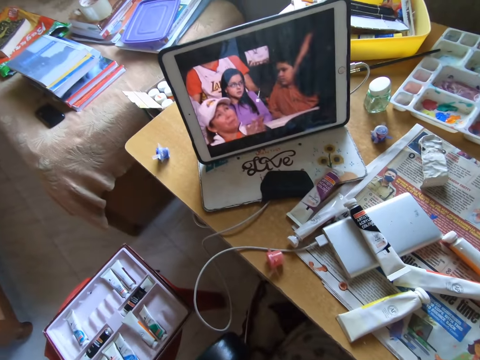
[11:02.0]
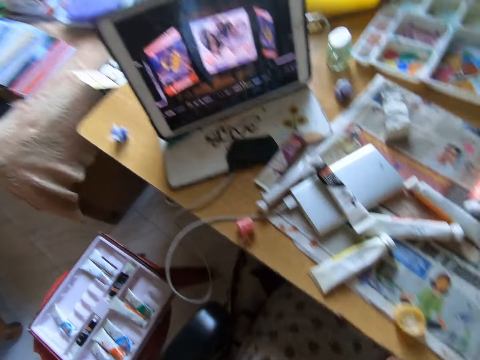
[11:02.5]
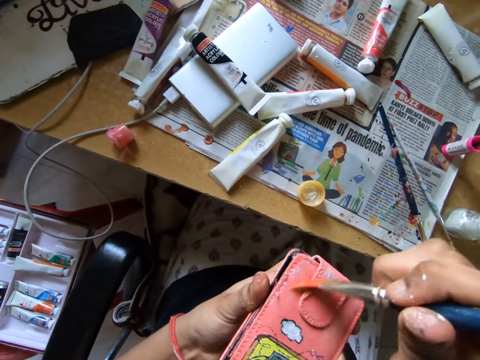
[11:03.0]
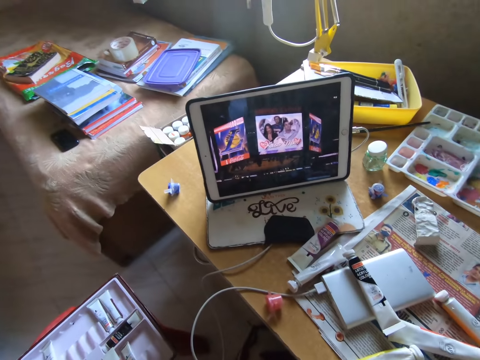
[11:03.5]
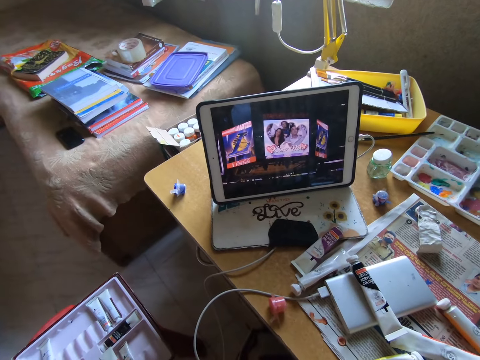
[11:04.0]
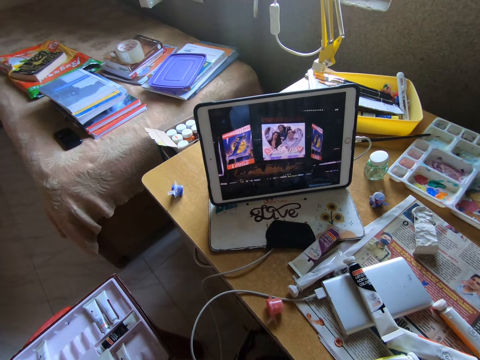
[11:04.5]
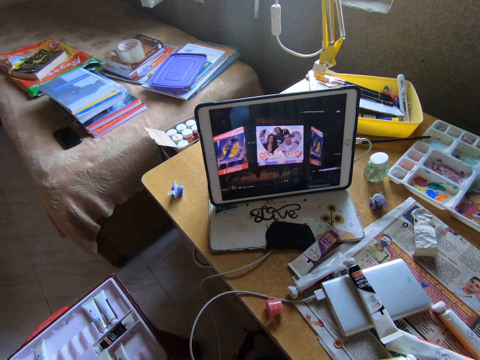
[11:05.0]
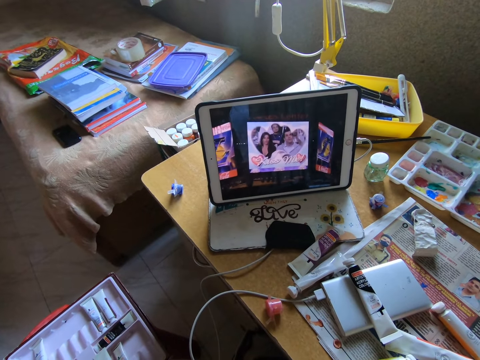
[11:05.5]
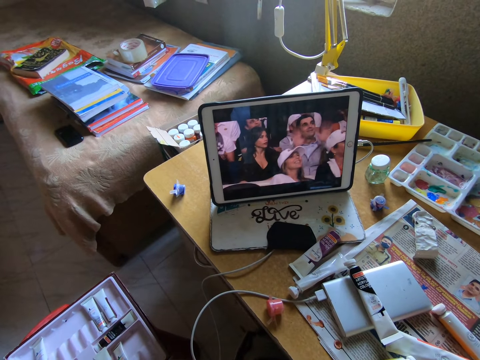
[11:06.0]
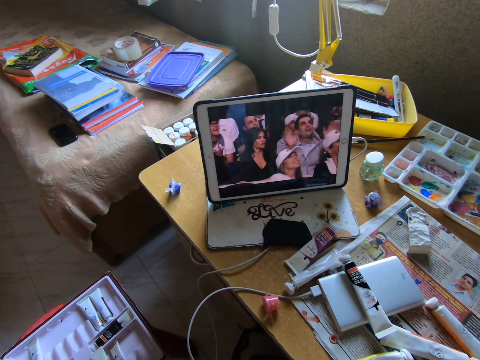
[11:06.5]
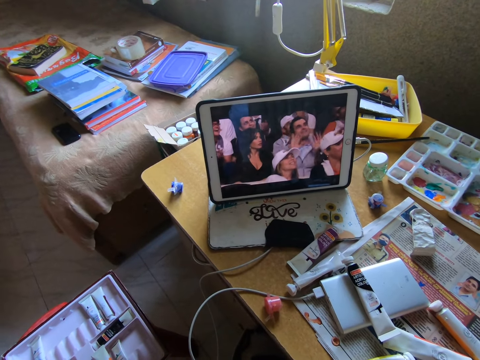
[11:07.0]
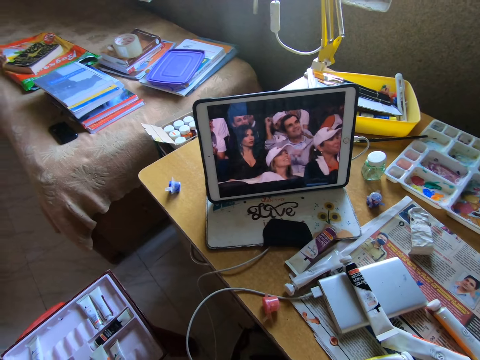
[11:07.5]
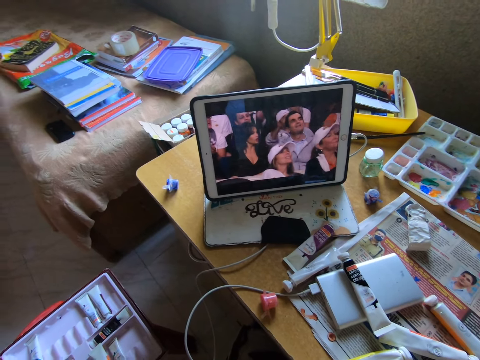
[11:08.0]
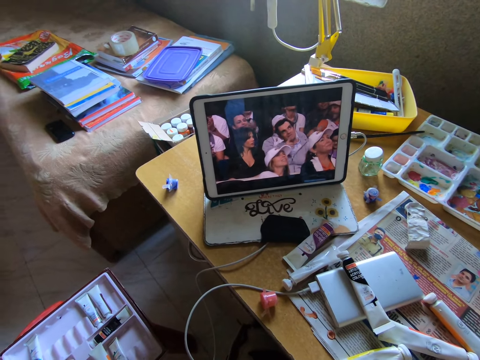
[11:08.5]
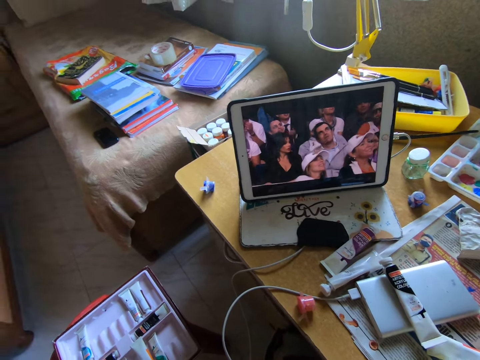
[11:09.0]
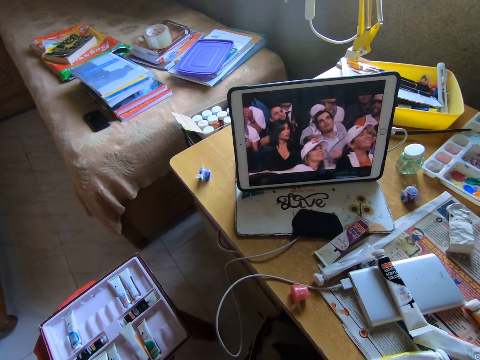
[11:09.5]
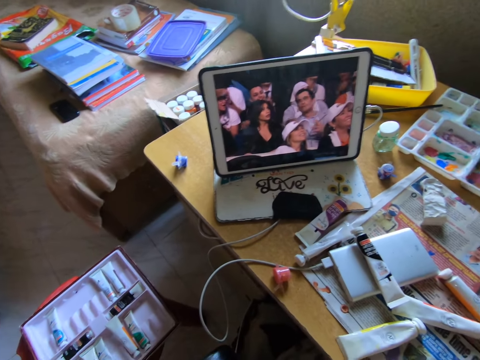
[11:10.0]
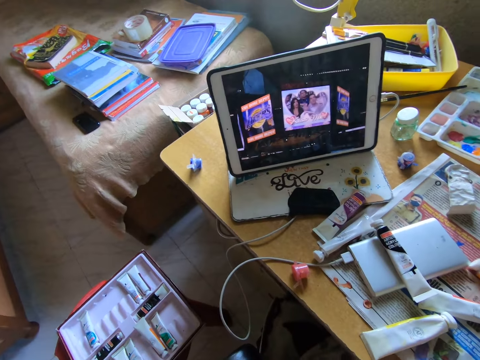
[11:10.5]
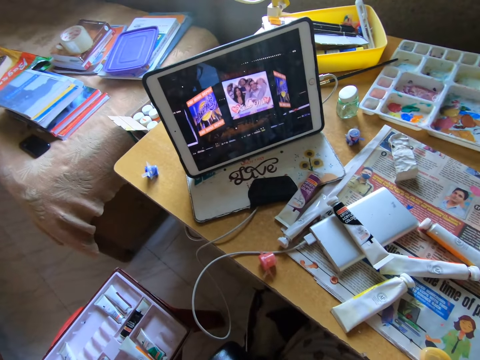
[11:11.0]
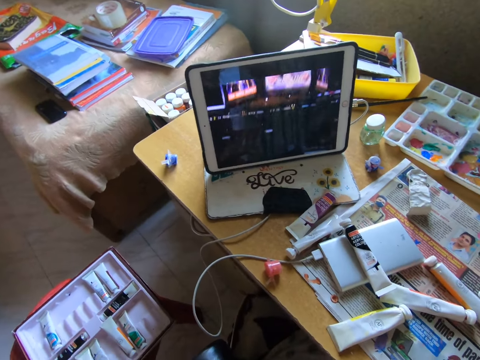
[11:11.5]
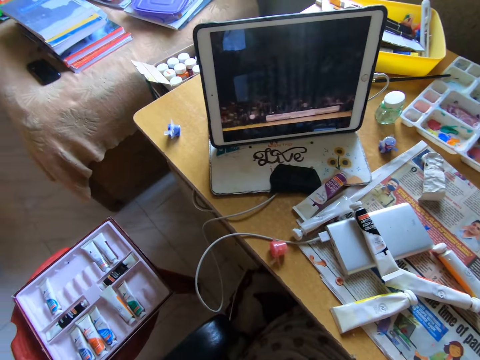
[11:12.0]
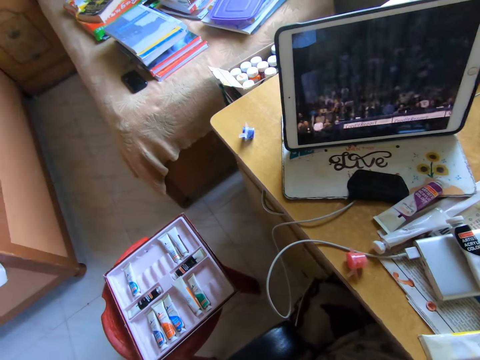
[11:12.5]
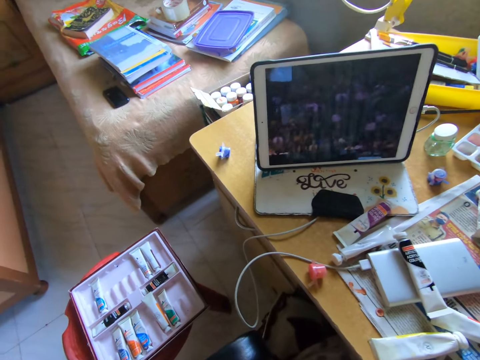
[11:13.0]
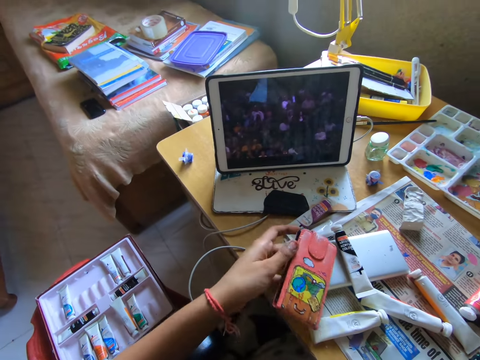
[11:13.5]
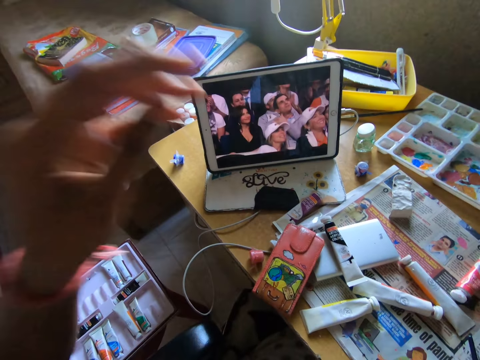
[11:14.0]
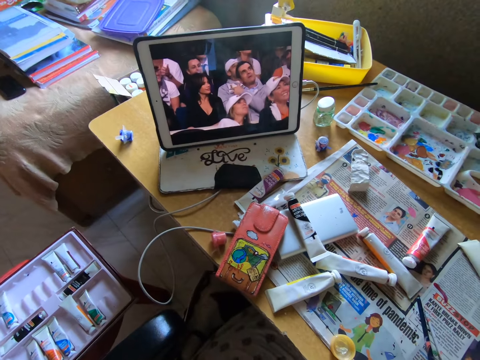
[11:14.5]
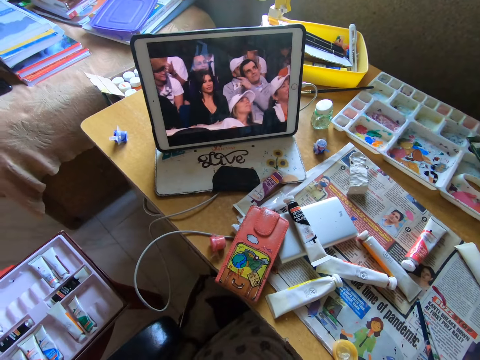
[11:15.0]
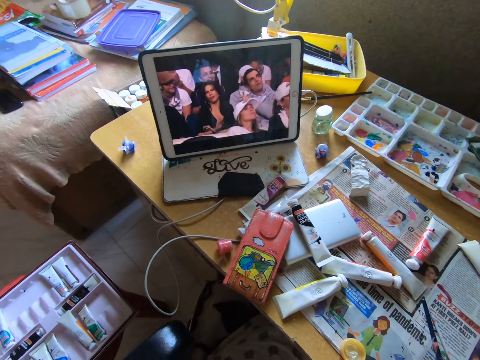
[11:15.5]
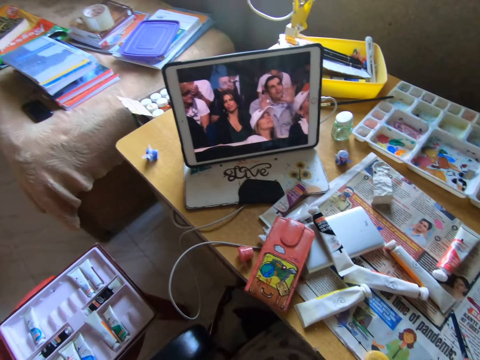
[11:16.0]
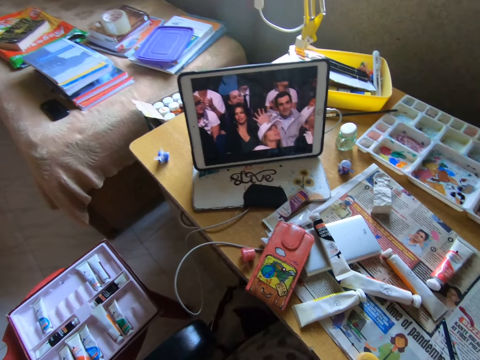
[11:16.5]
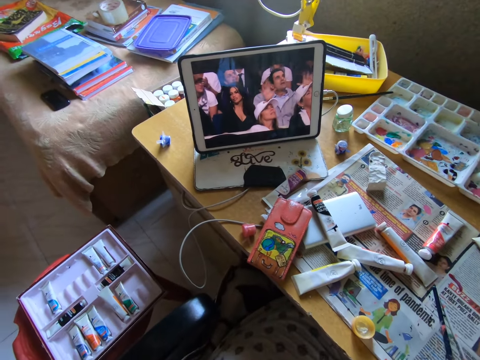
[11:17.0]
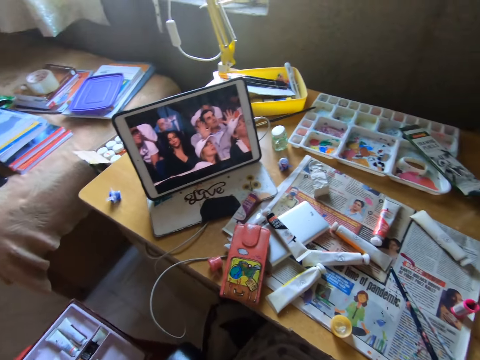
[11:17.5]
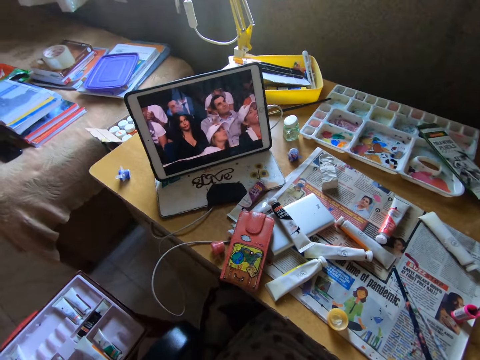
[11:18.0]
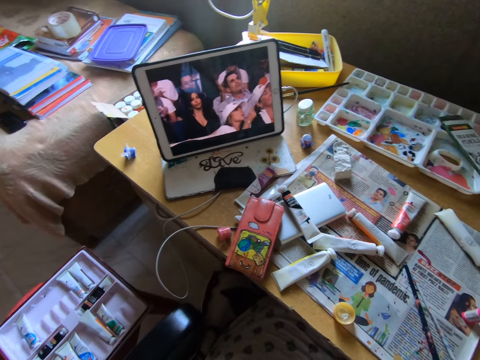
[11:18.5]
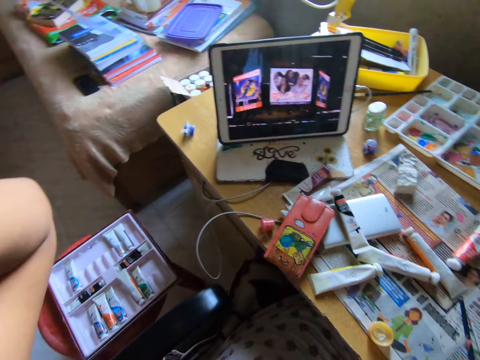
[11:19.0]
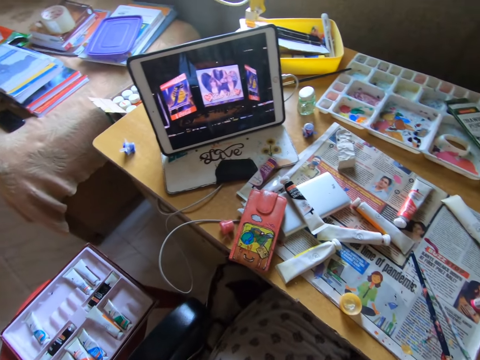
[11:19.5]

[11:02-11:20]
The camera wearer watches a movie on a tablet. They drop the phone case on the table. They move up a hand. They adjust the camera. They watch the movie on the tablet.

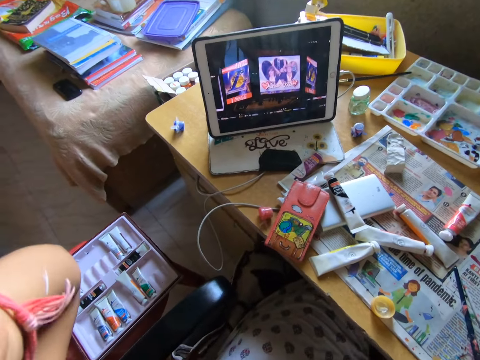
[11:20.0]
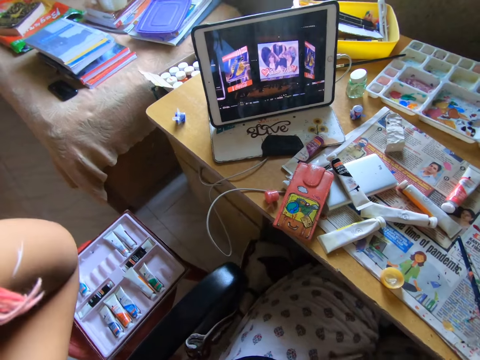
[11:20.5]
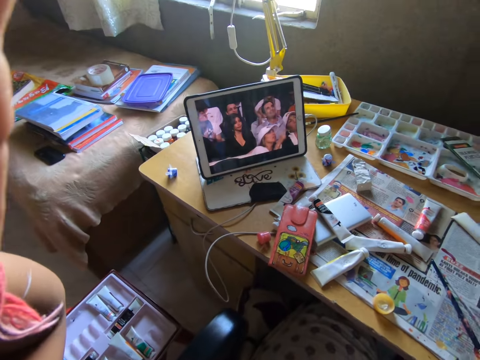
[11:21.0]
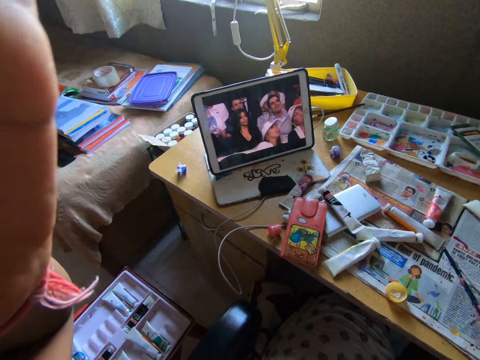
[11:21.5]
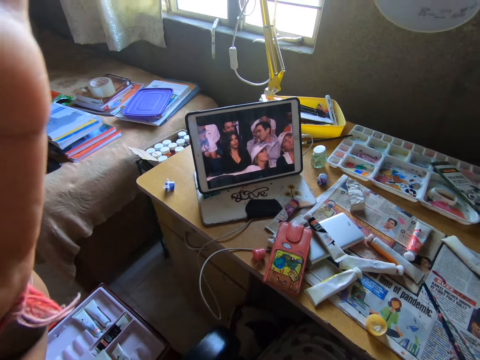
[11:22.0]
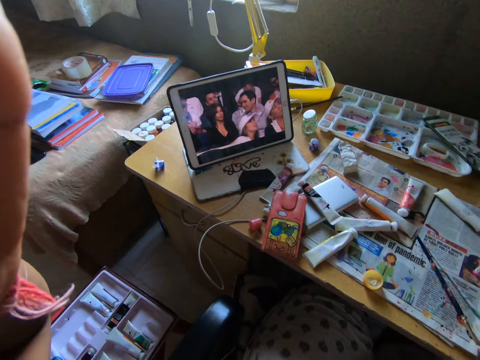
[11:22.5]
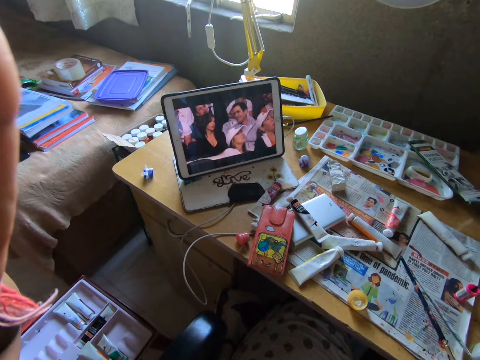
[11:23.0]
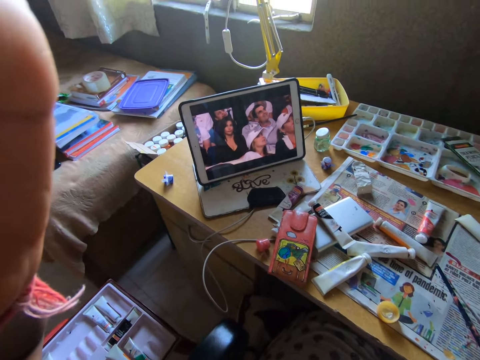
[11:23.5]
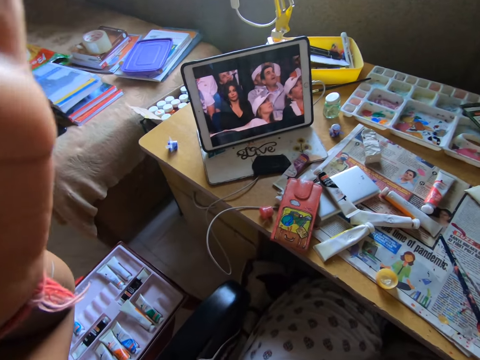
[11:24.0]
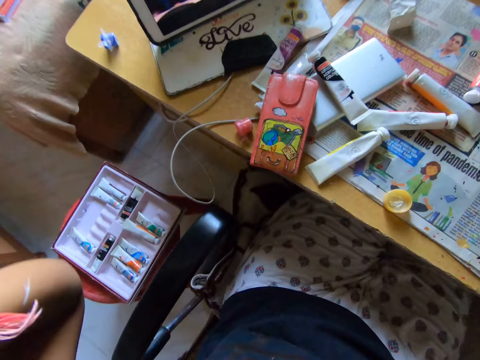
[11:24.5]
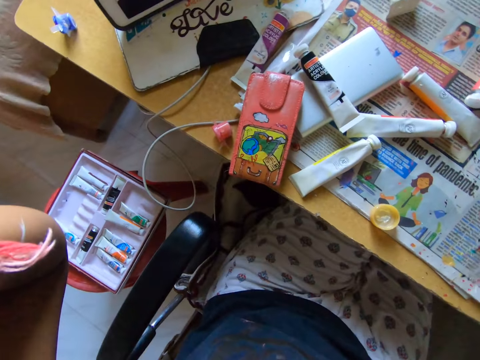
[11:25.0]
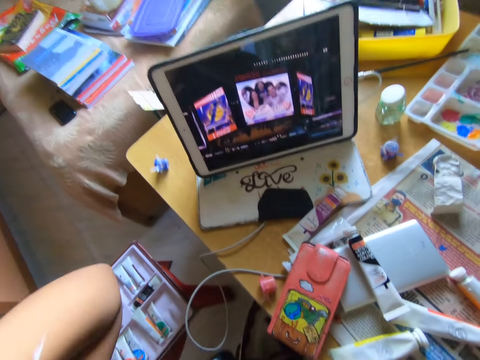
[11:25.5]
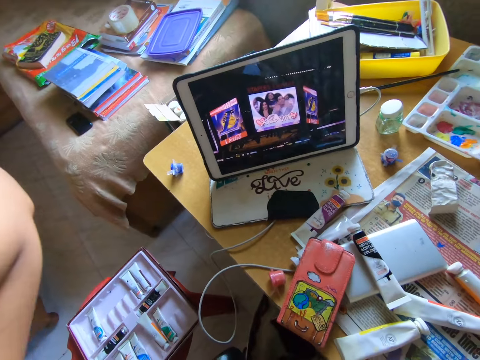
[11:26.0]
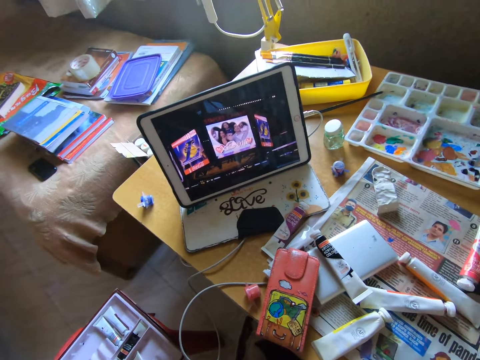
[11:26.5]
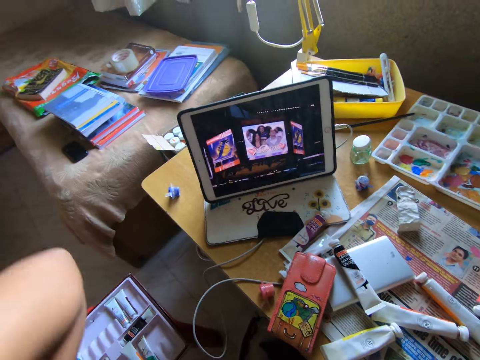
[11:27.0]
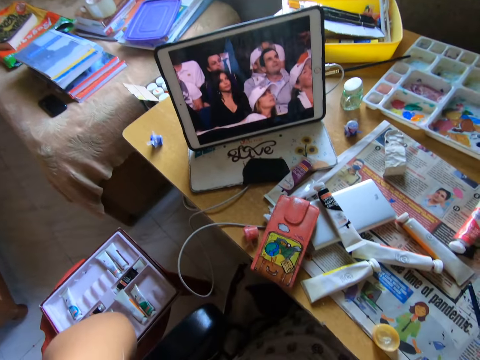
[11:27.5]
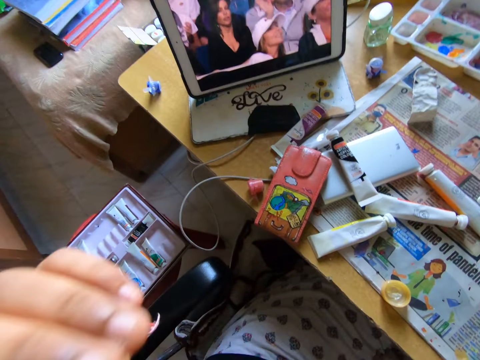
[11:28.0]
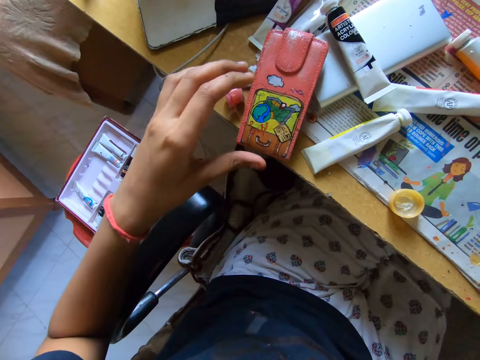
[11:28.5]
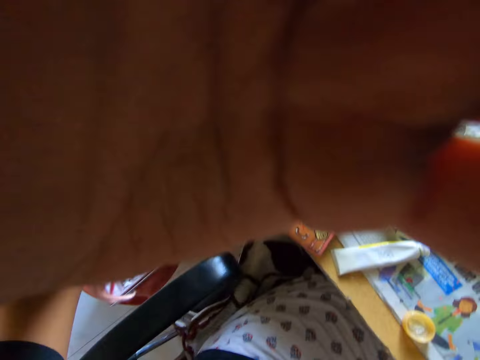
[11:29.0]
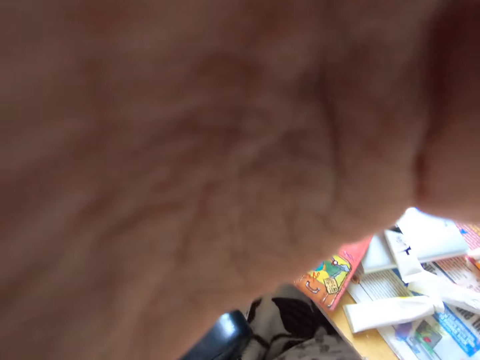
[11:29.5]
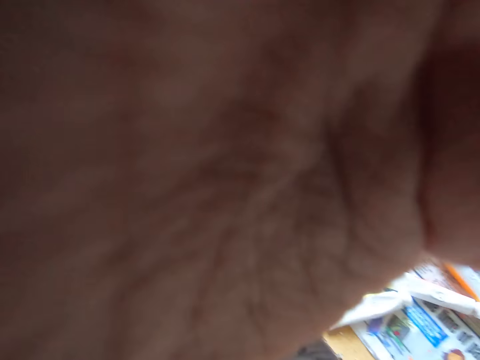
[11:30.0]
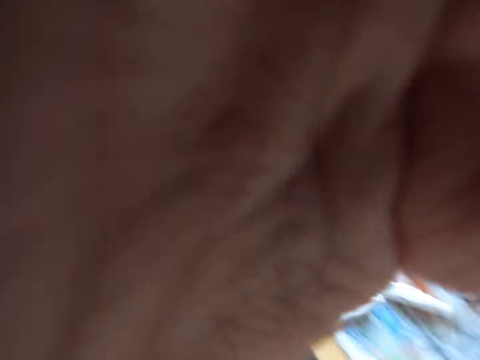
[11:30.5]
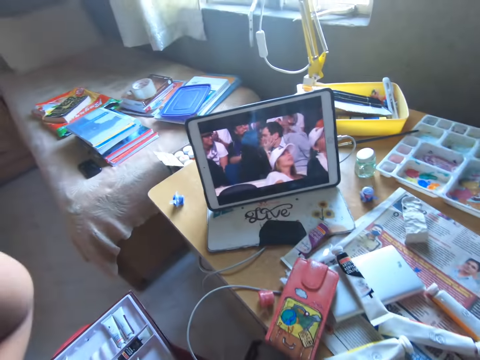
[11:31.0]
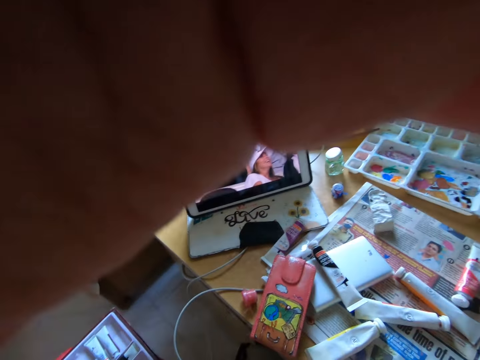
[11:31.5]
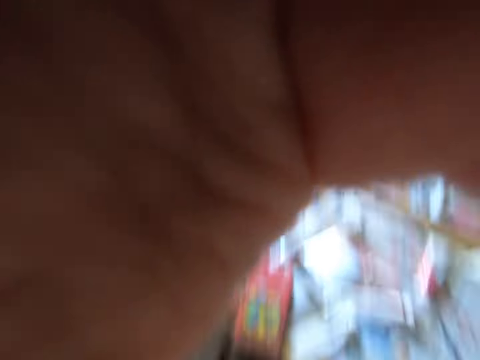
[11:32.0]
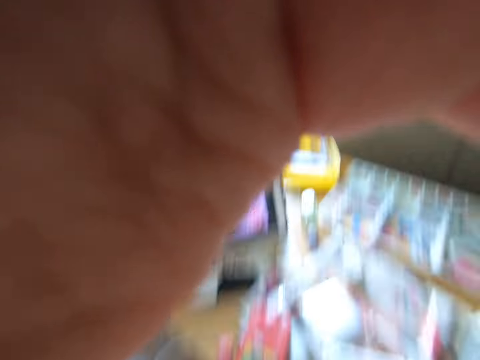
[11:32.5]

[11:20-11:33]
The camera wearer adjusts a camera.
